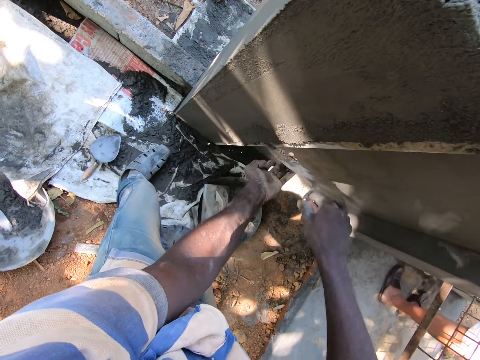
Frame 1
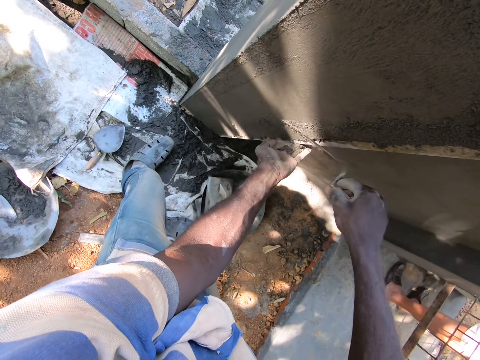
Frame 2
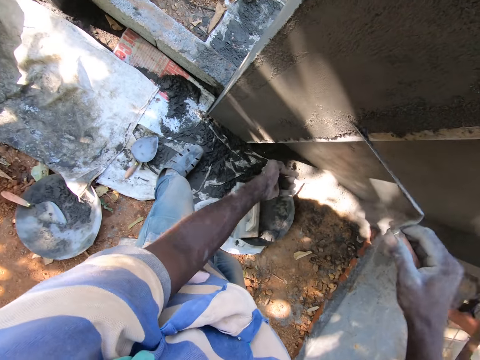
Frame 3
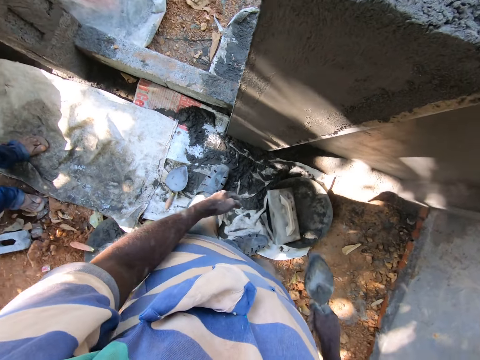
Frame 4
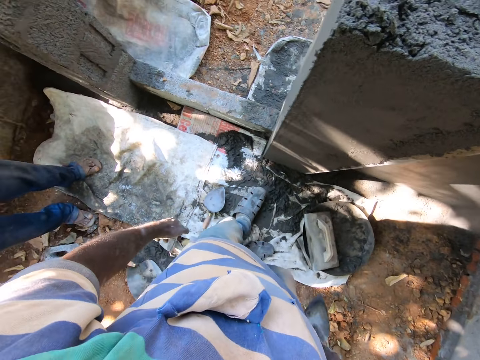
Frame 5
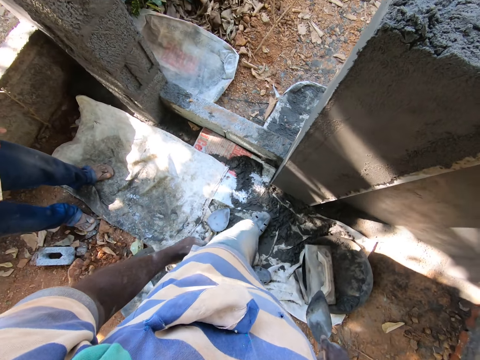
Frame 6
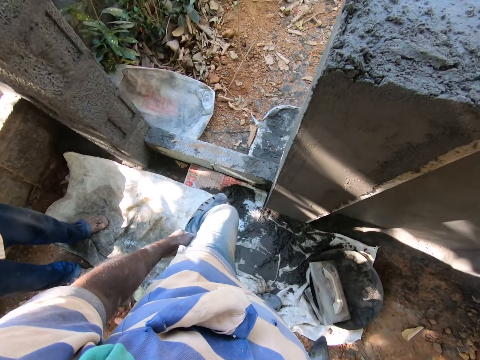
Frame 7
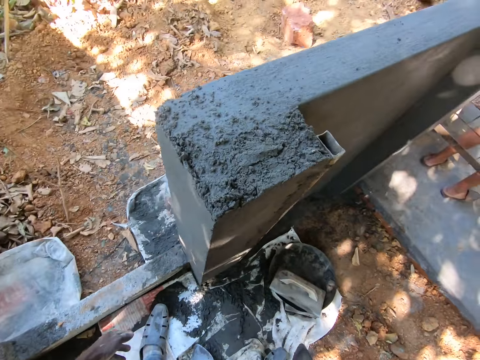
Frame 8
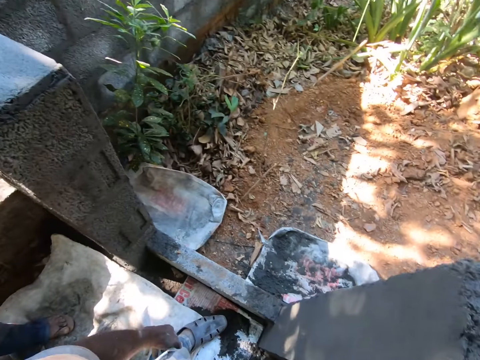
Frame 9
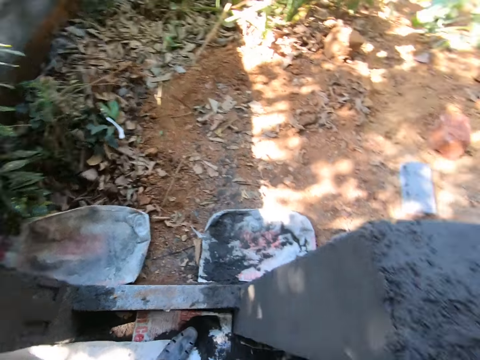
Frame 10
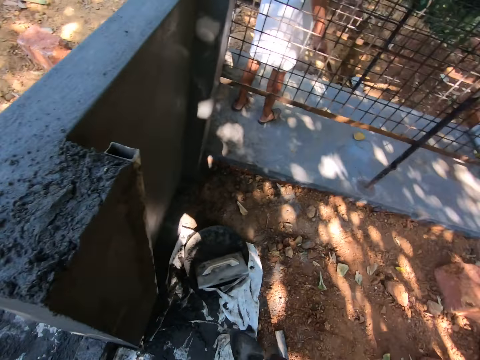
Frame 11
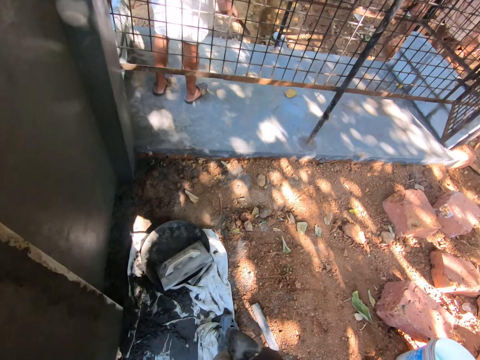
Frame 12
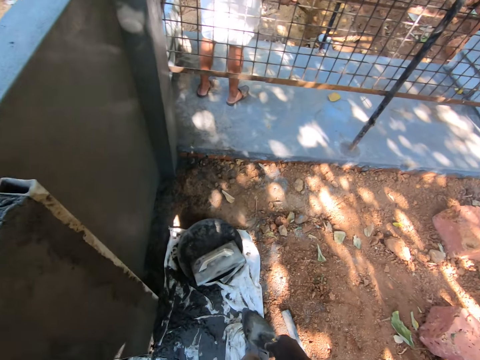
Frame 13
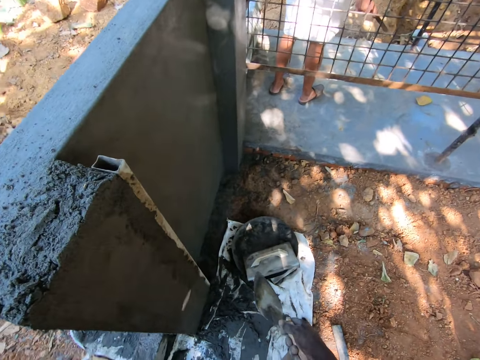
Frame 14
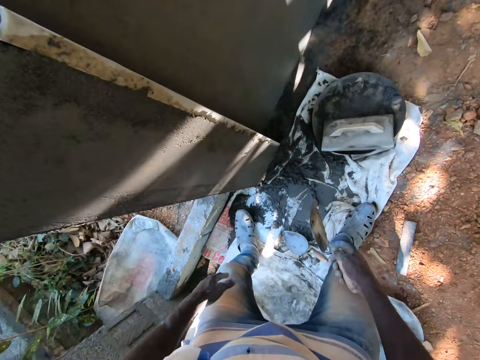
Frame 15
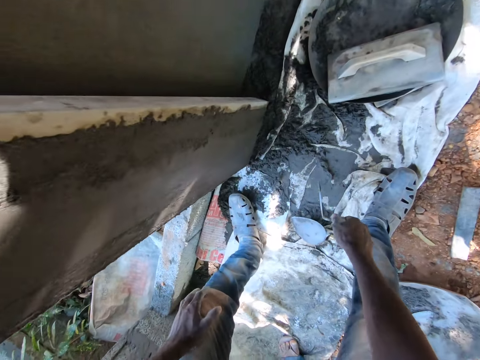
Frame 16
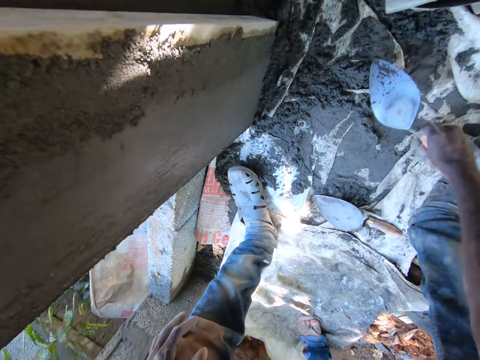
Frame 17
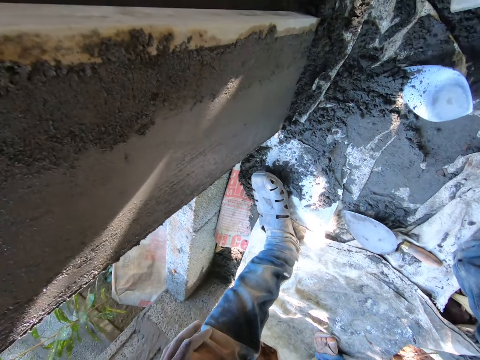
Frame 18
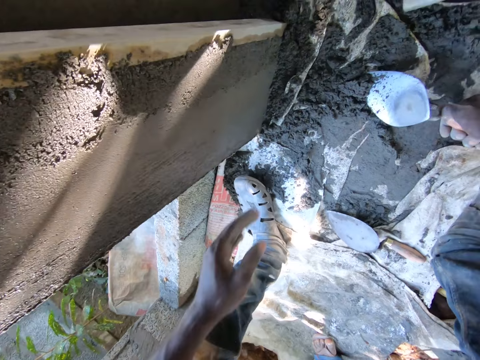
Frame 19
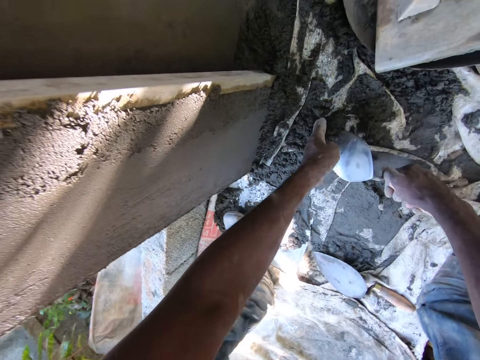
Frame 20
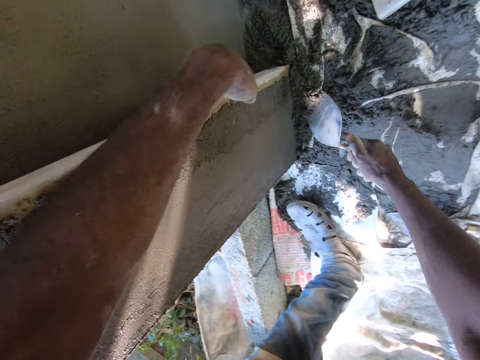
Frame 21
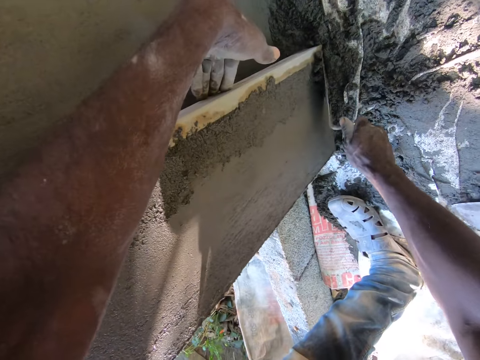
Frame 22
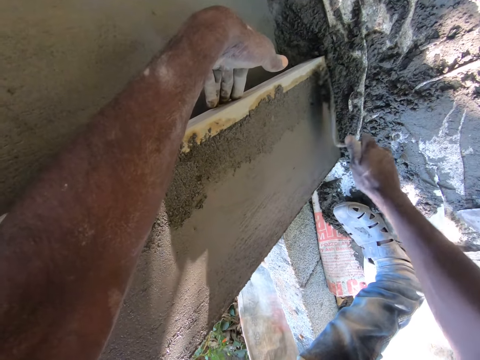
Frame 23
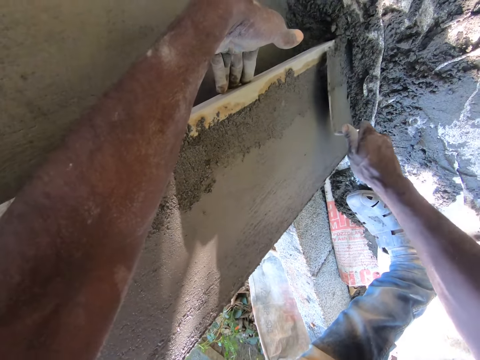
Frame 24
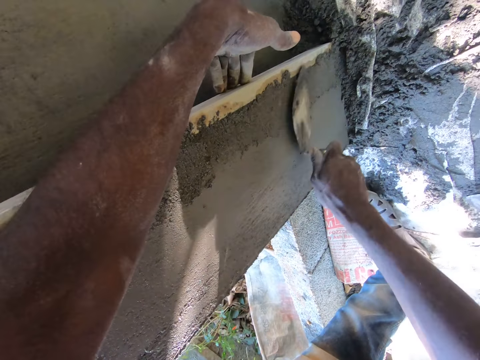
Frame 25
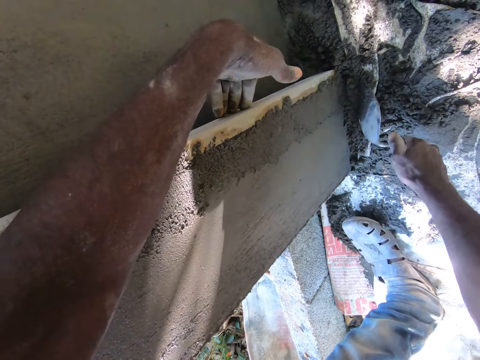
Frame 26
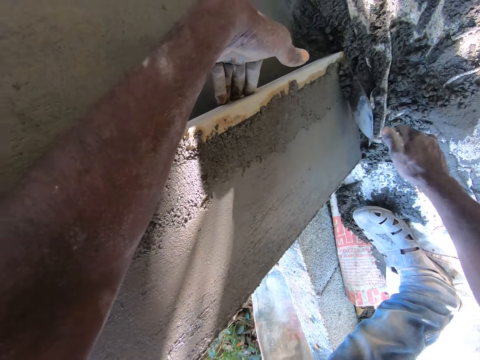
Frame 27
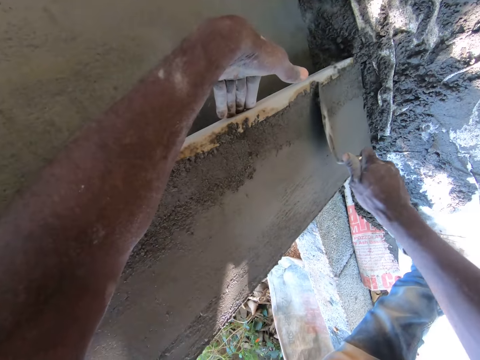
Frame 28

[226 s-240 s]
The camera wearer looks around. He scoops cement from the ground with the bucket trowel in his right hand. He plasters the wall with the cement on the bucket trowel in his right hand.

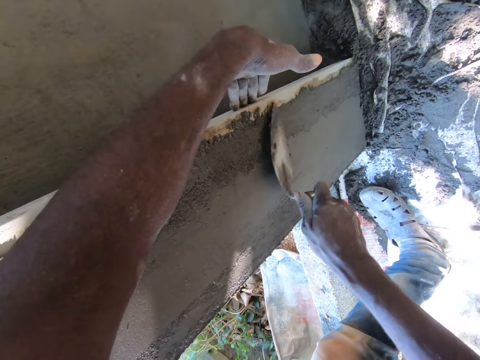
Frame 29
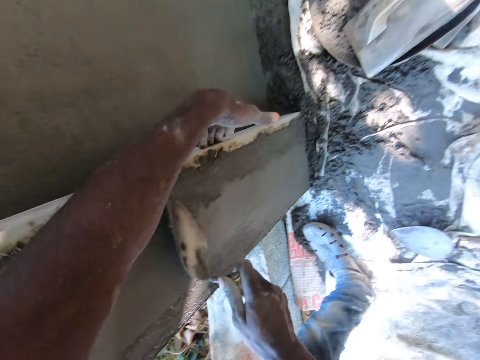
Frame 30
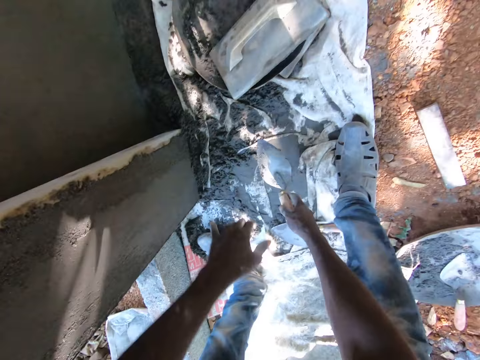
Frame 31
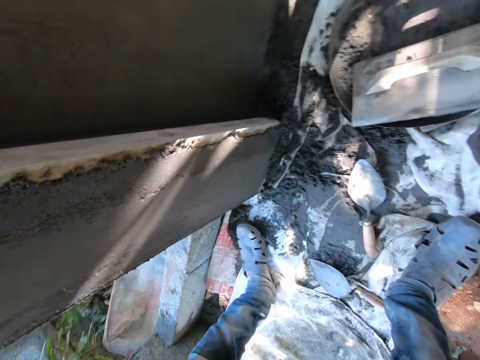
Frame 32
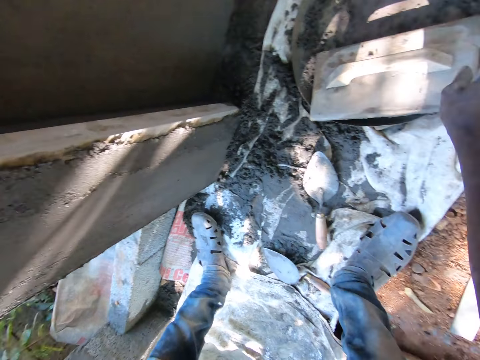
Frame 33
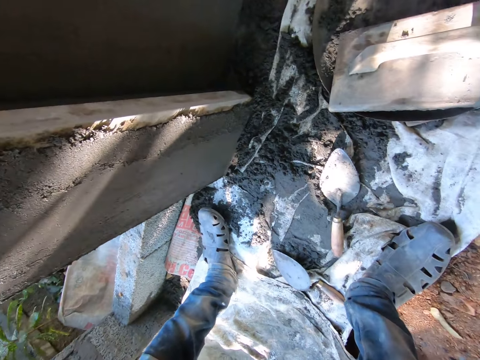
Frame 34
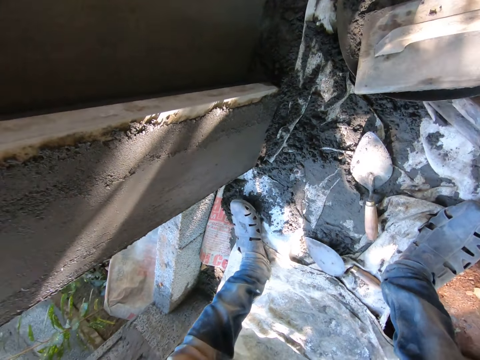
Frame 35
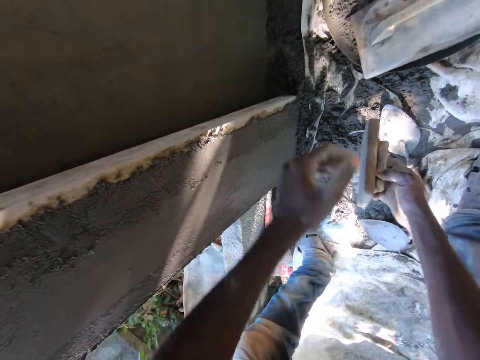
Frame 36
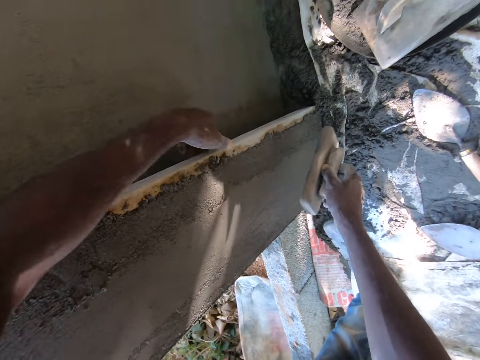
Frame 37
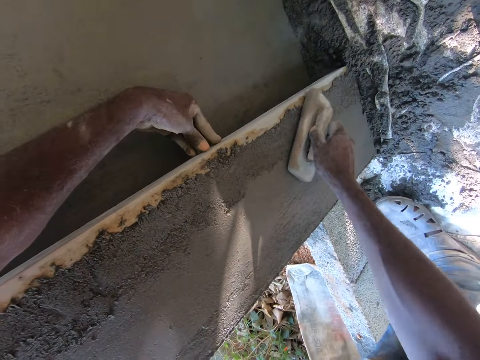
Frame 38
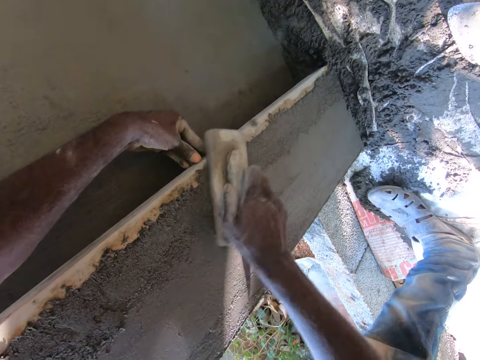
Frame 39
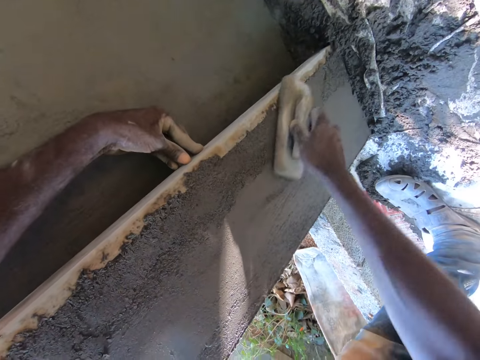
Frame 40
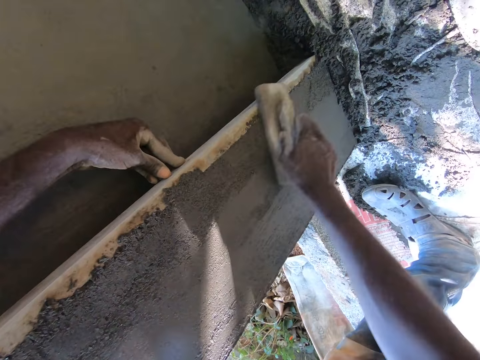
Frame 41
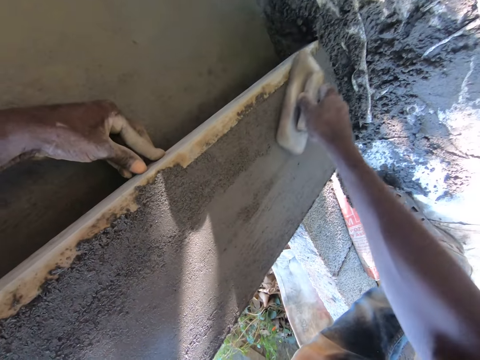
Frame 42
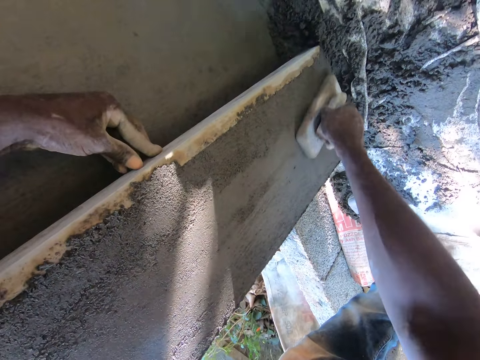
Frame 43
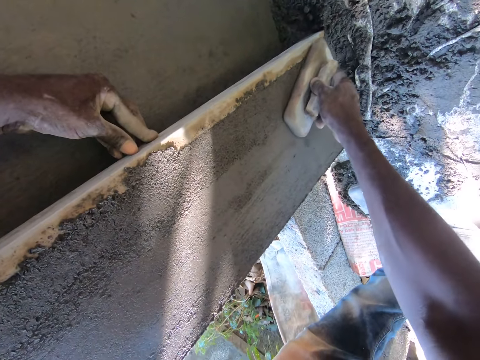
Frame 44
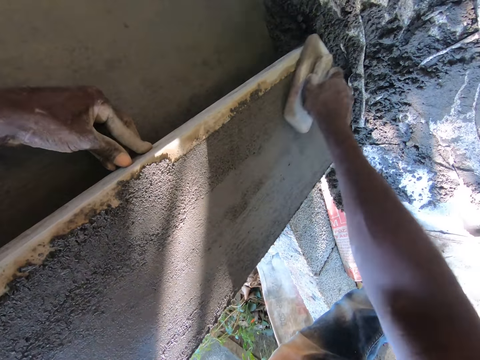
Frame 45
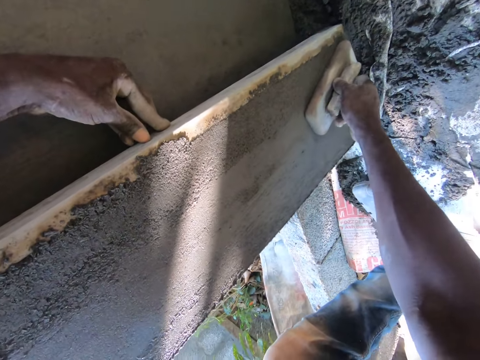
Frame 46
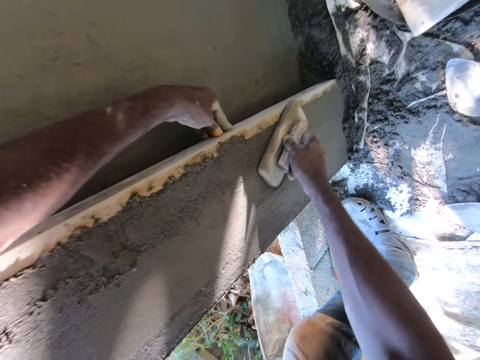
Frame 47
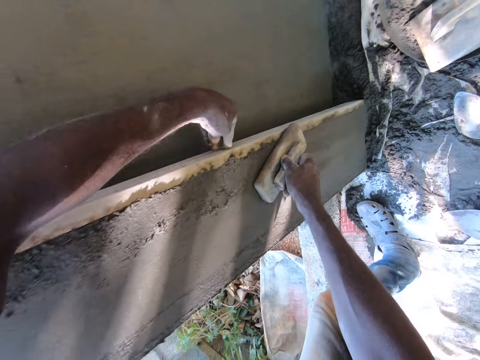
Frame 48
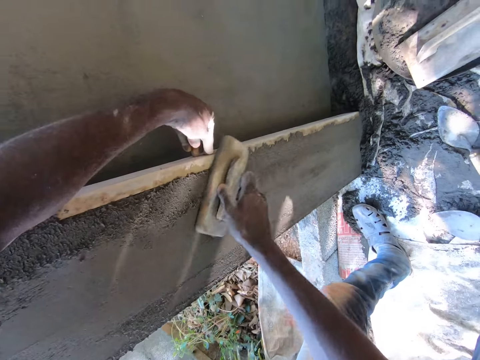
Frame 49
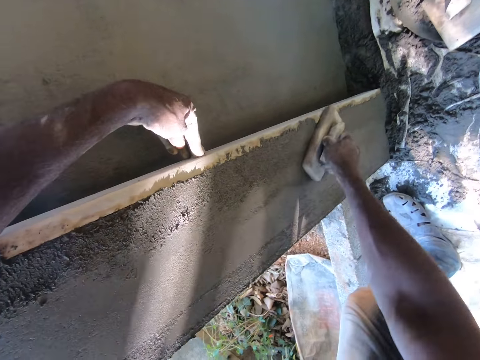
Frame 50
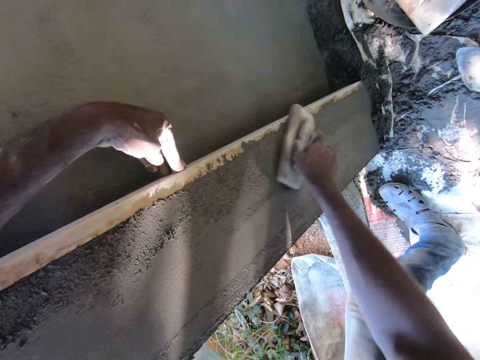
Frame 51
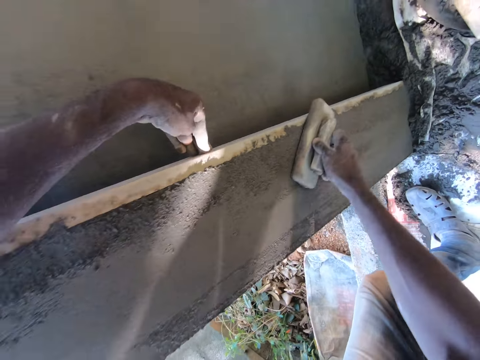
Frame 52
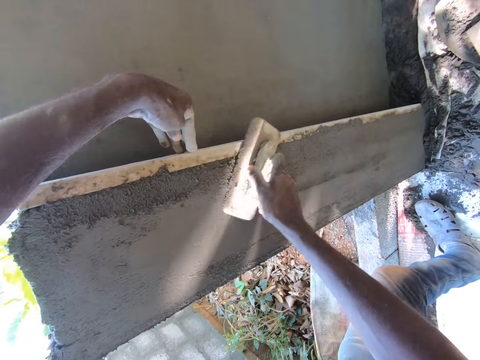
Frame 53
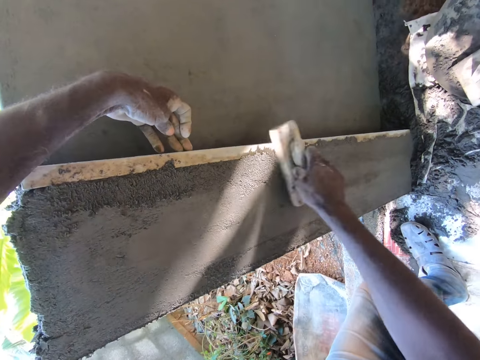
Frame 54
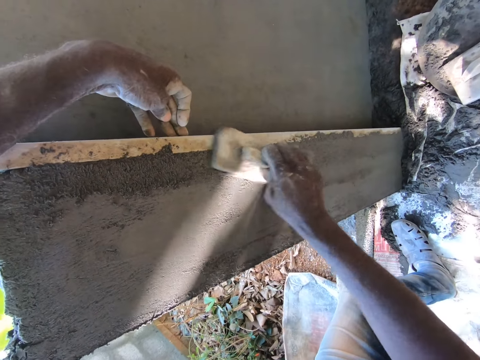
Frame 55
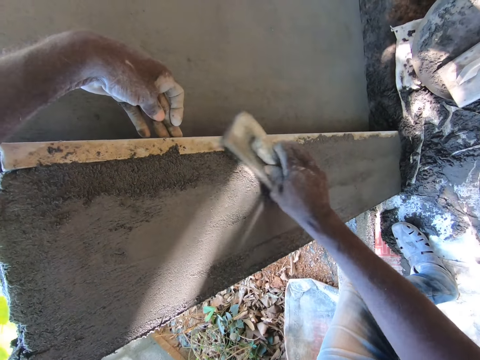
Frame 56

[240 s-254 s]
The camera wearer drops the bucket trowel in his left hand on the ground. He picks up a wooden trowel from the ground with his right hand. He smoothens the wall with the wooden trowel in his right hand.
